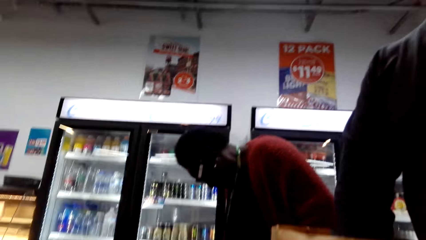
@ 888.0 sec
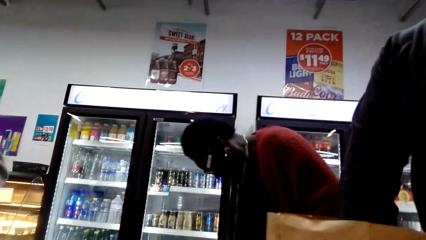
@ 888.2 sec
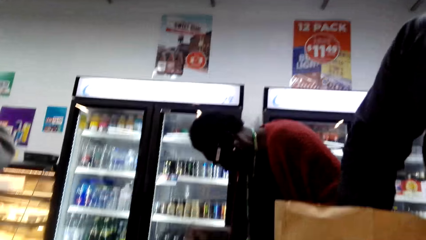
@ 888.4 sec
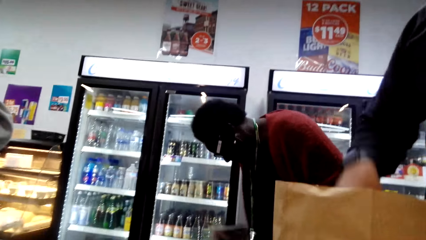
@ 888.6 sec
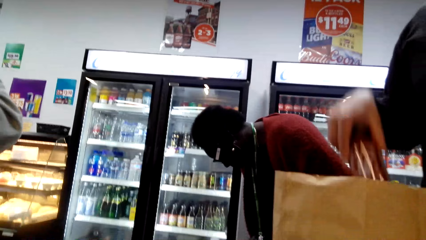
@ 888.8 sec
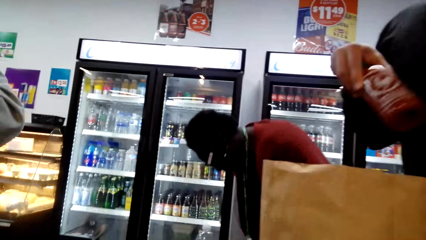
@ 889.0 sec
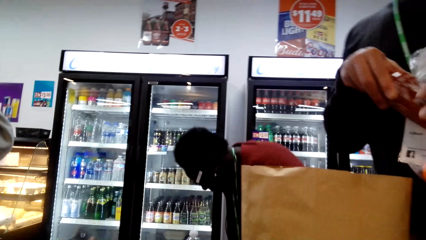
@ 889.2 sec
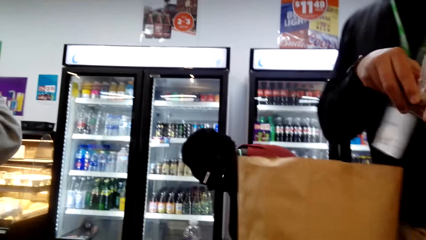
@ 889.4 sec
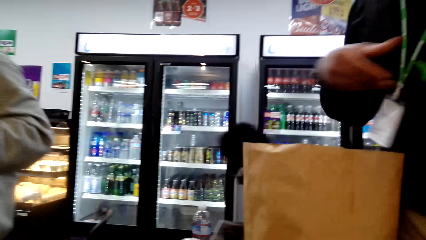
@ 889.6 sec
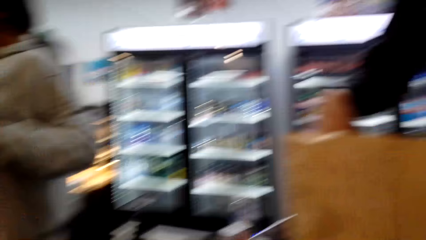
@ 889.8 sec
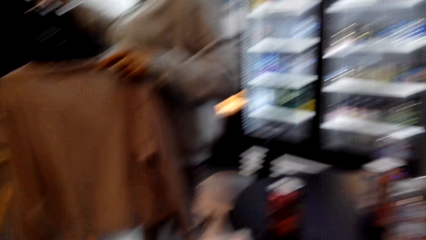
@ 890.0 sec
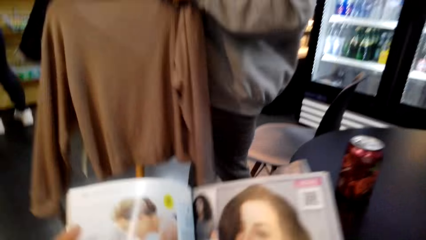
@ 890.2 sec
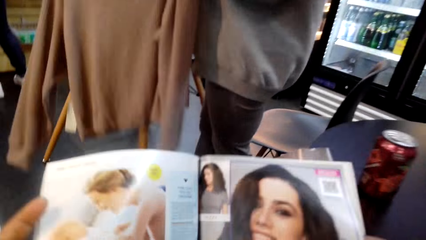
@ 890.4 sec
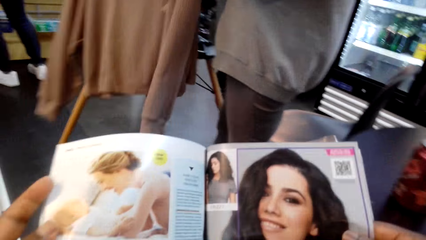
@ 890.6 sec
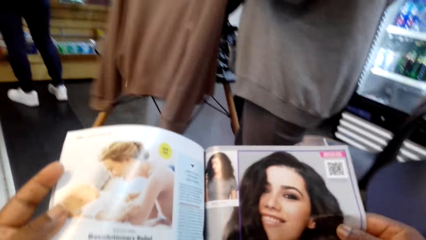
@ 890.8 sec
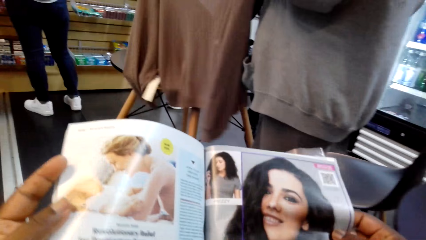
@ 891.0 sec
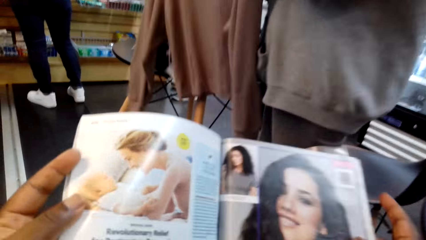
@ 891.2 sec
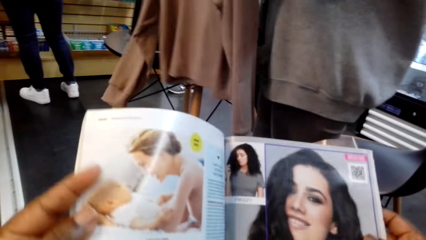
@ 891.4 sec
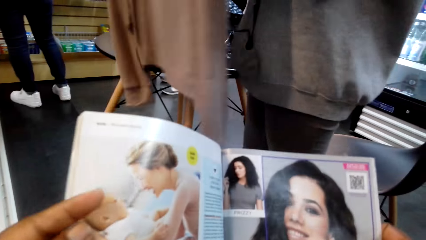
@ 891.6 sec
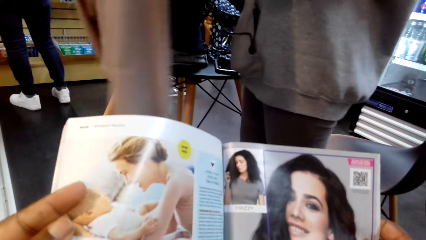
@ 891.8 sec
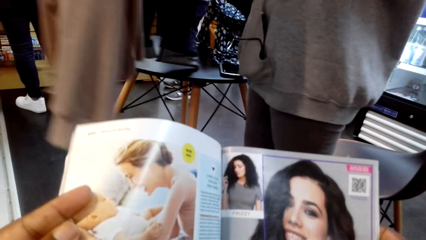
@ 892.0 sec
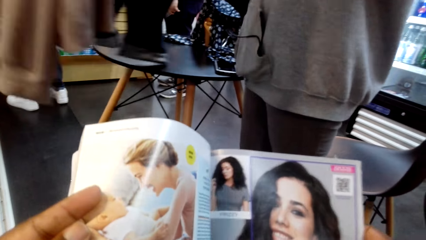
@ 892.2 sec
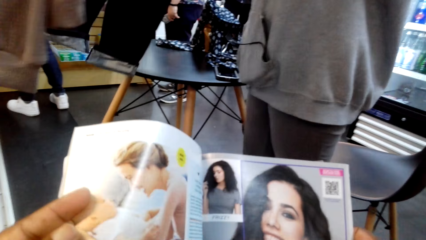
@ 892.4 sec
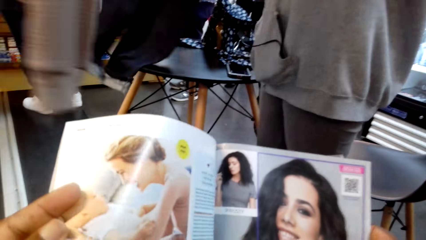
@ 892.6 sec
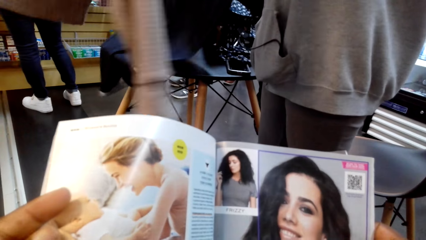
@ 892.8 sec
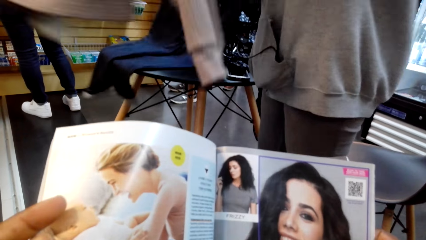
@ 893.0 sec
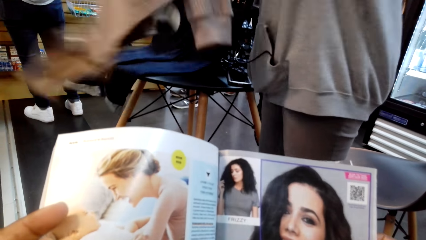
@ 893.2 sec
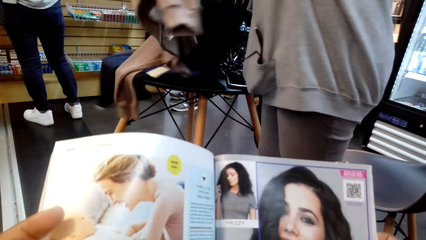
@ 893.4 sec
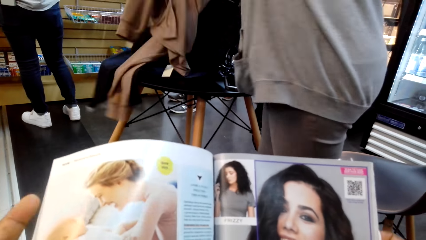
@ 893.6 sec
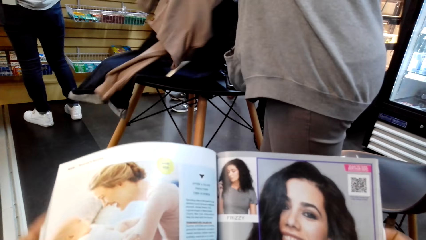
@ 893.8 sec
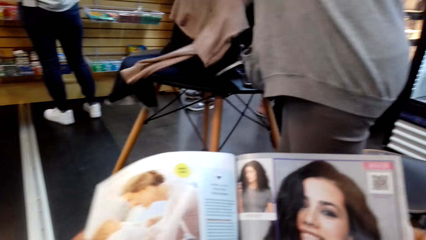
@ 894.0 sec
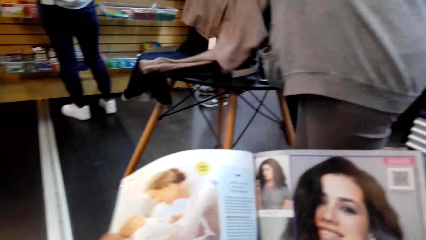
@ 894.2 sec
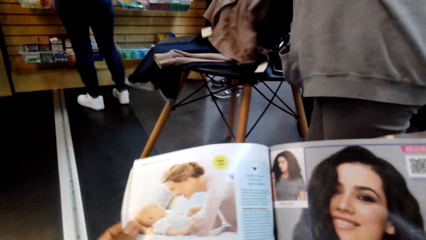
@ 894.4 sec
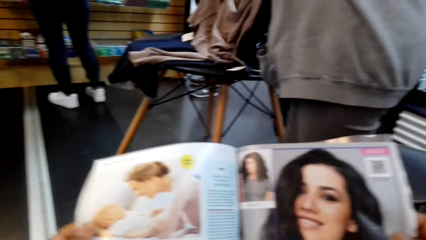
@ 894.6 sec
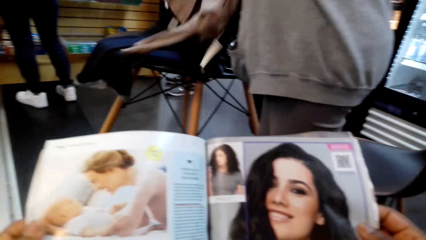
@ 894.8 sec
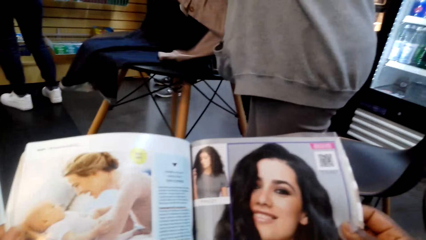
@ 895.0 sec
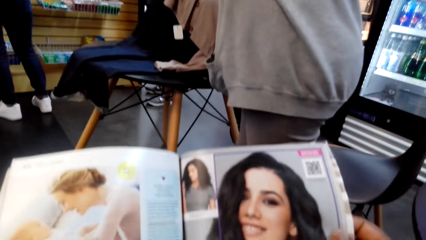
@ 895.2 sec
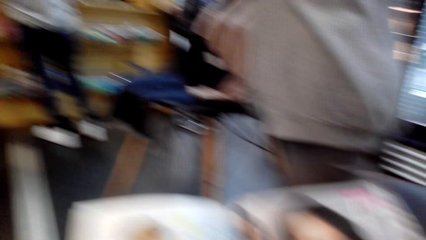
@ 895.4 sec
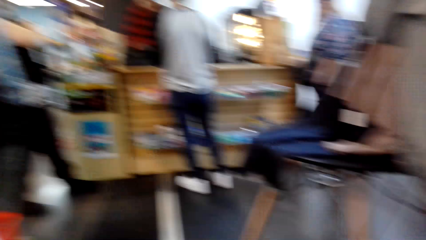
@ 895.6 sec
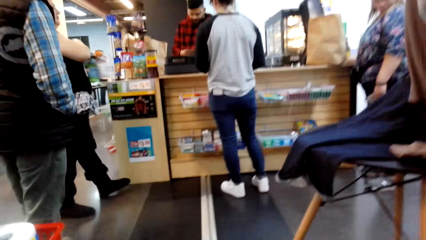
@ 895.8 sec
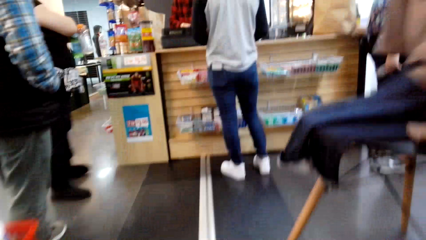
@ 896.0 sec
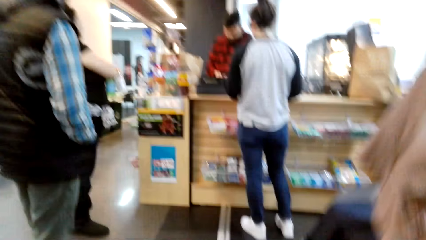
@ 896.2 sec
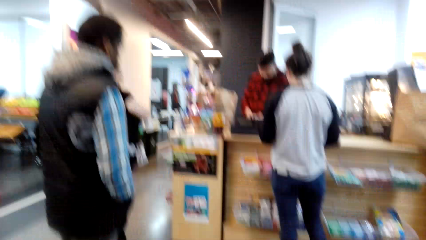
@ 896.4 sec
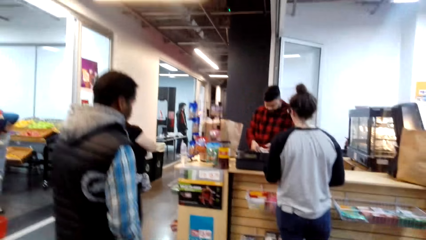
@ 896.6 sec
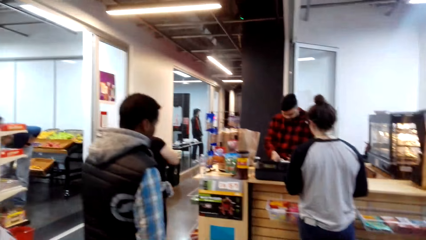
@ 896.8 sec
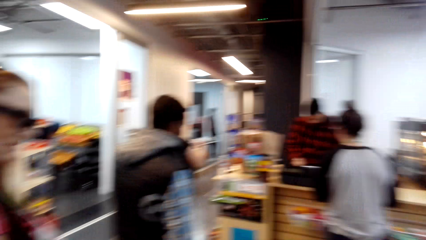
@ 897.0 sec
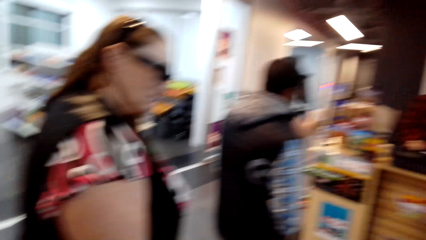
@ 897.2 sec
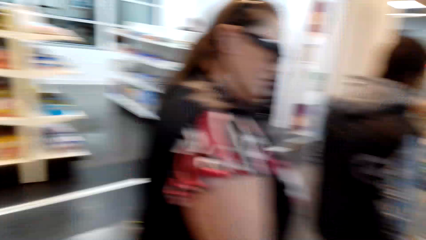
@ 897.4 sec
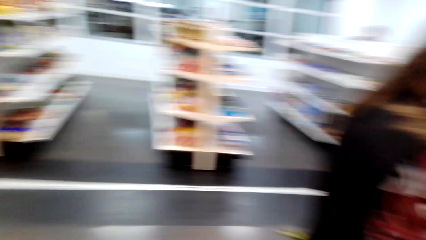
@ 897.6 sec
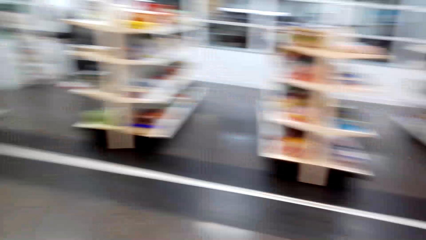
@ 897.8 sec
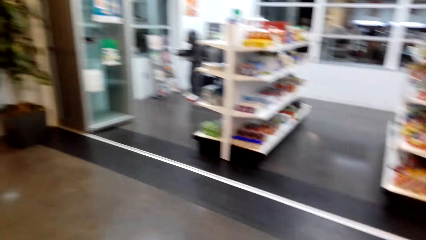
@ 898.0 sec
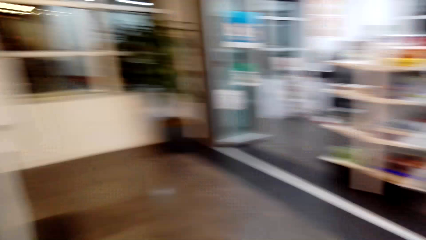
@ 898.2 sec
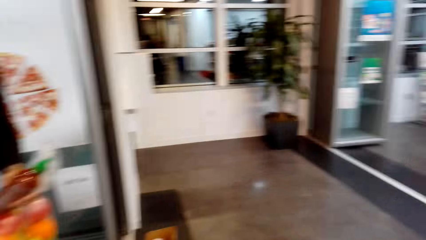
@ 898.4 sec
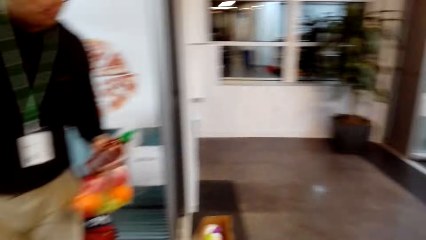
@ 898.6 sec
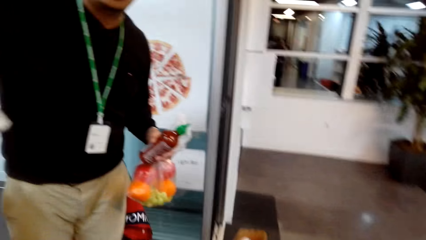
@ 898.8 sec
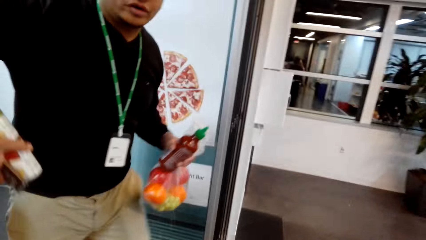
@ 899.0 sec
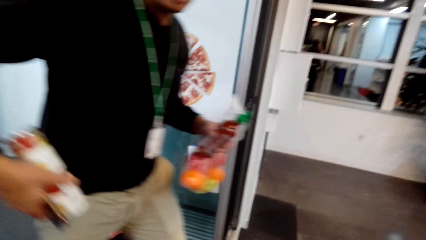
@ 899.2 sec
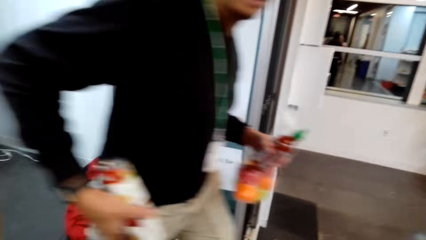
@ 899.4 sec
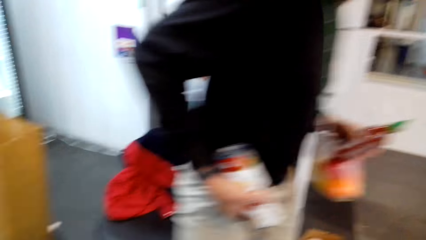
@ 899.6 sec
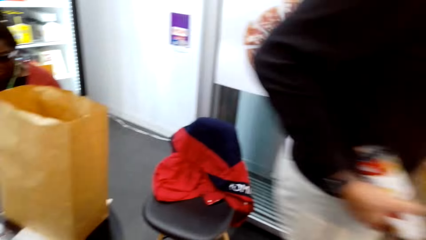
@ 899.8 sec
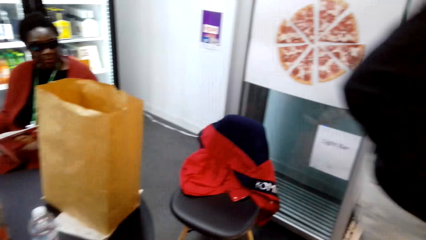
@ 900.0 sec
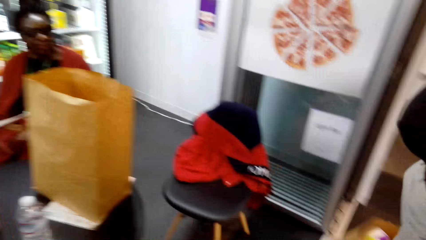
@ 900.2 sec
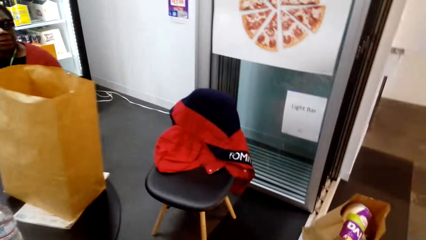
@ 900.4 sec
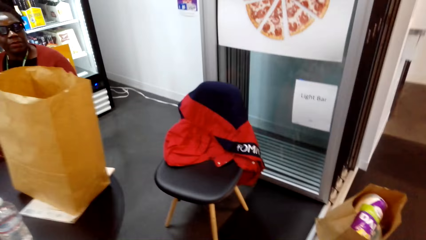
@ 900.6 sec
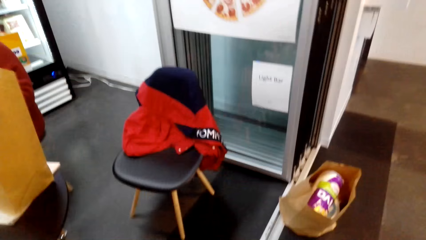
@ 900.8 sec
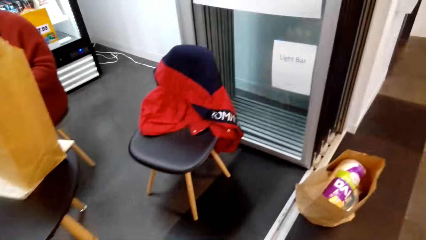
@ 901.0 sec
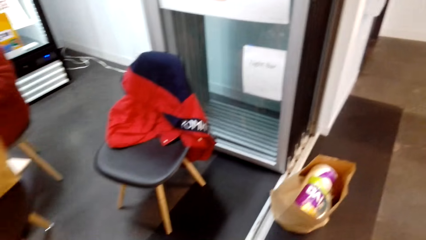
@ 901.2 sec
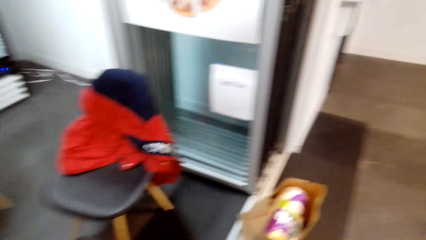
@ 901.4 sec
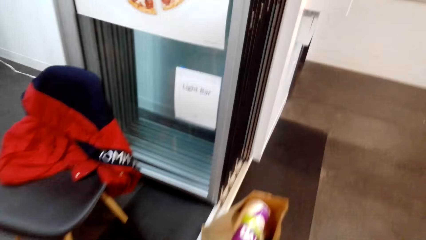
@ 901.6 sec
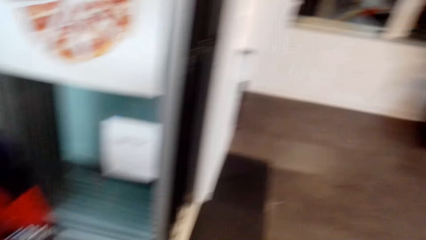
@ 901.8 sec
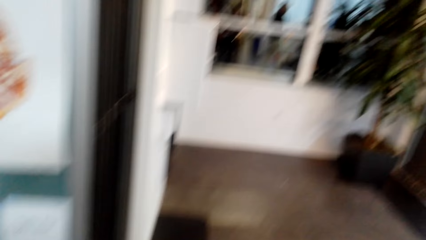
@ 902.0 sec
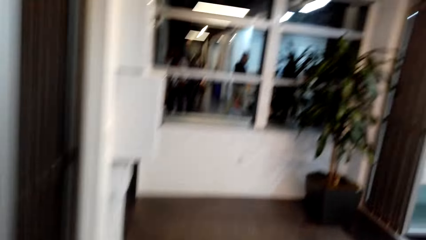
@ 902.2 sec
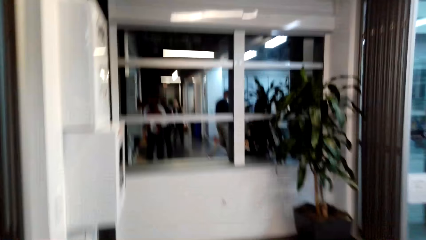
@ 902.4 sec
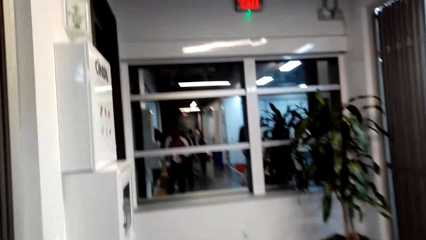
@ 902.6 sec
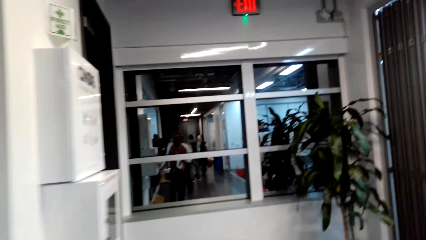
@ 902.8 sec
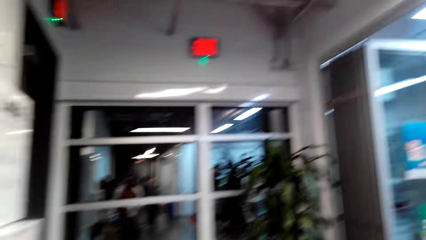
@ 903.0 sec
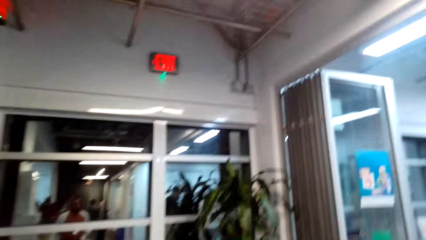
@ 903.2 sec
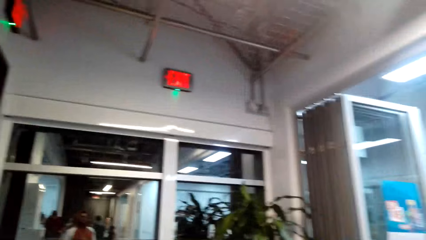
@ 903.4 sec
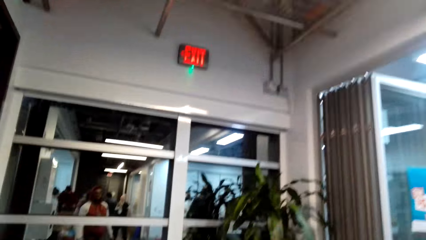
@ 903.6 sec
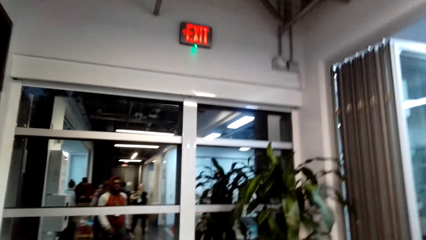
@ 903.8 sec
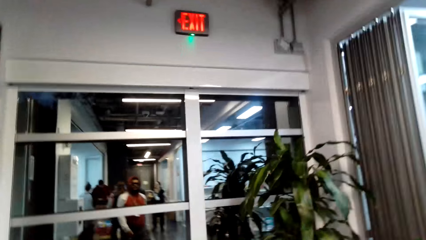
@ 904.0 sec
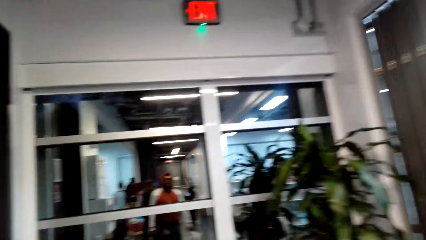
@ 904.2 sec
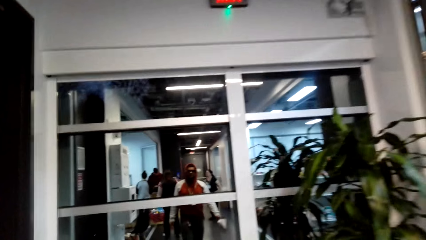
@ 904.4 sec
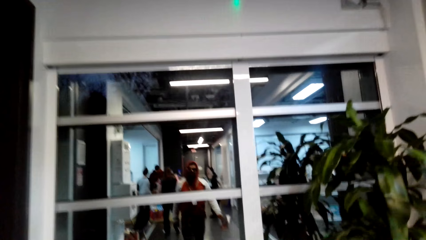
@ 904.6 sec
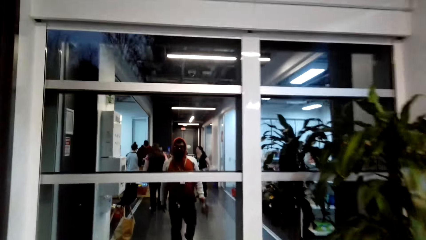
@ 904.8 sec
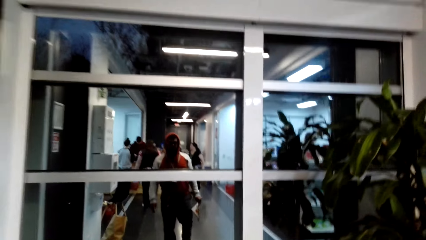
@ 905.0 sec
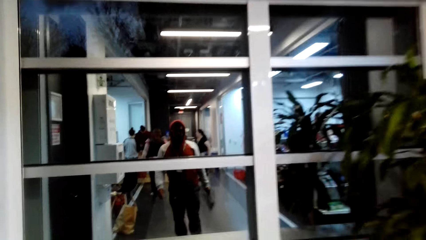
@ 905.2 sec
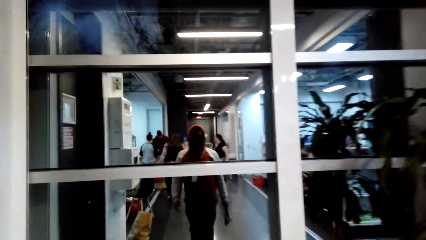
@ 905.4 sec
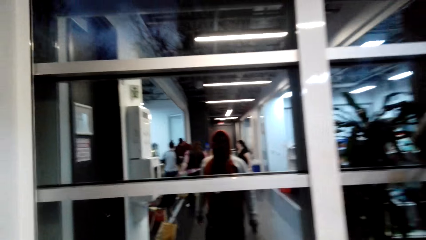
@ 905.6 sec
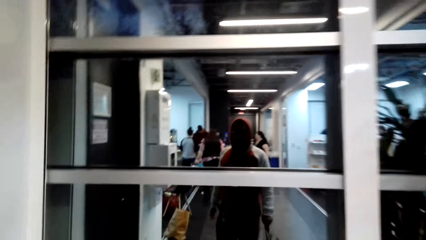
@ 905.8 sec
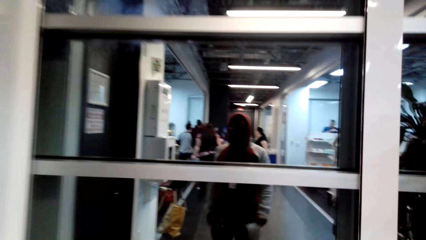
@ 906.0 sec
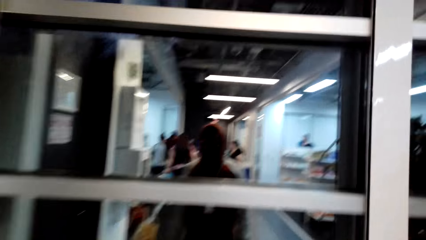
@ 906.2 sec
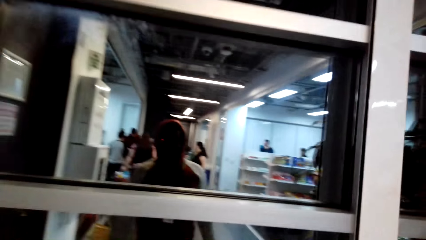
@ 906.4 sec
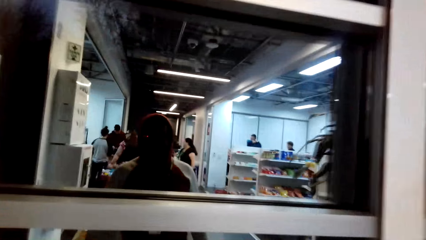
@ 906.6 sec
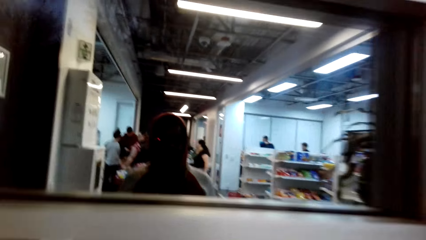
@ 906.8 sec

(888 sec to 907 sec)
The camera wearer converses with a man. They read the magazine. They walk in the store, look around, and walk in the room.
